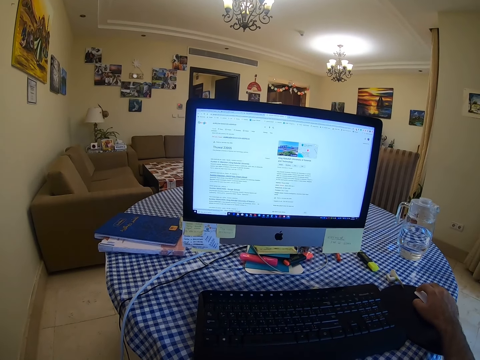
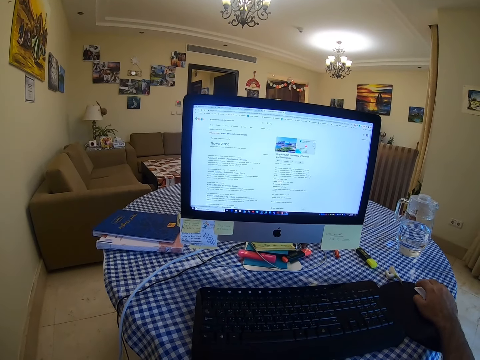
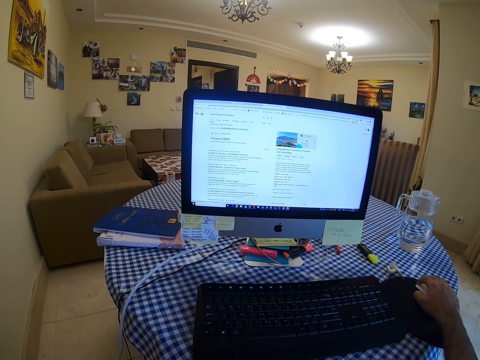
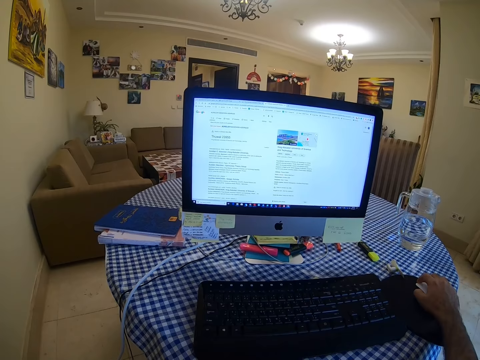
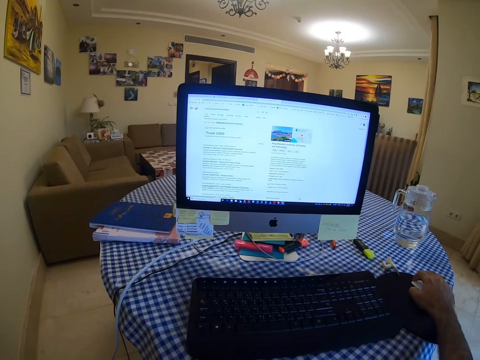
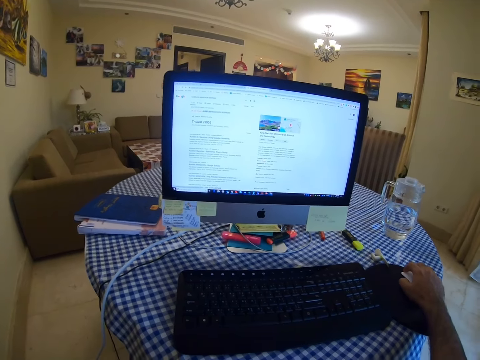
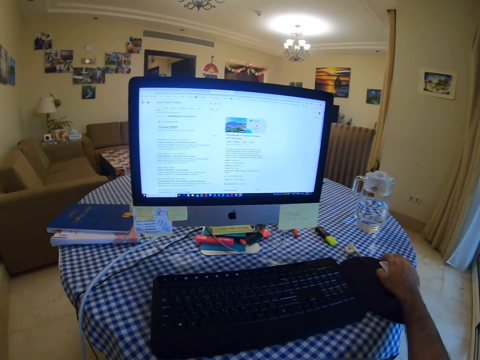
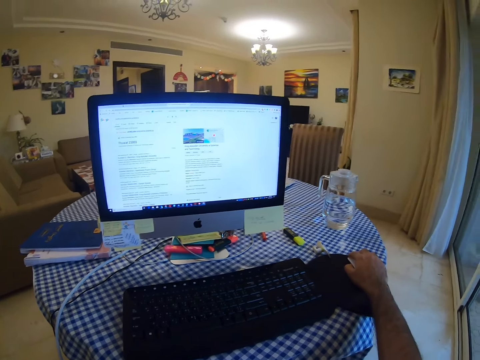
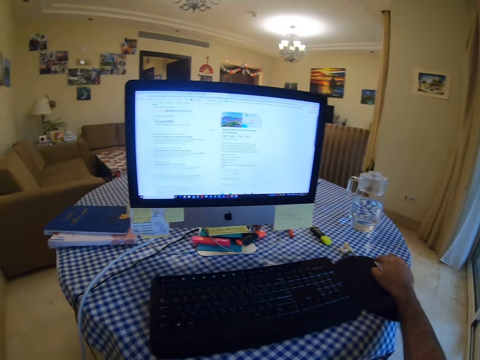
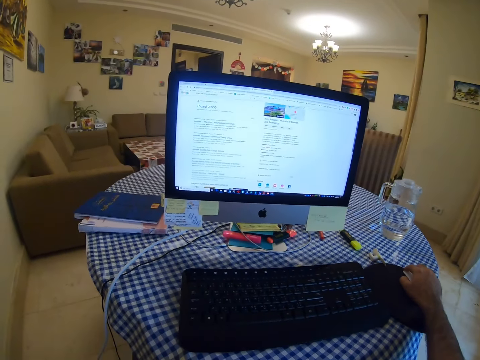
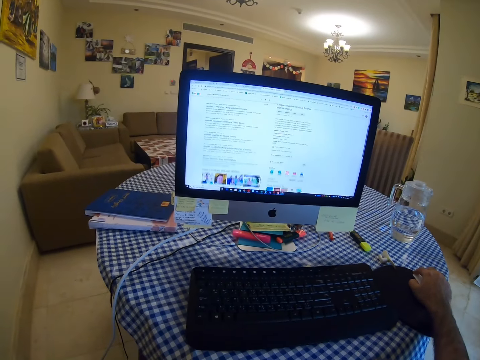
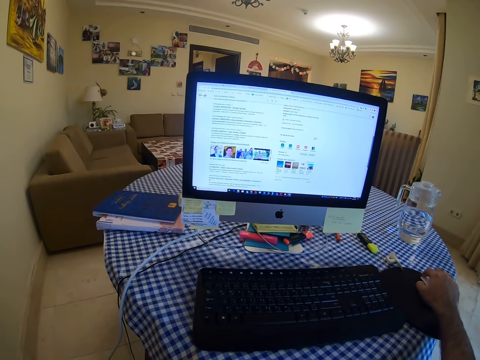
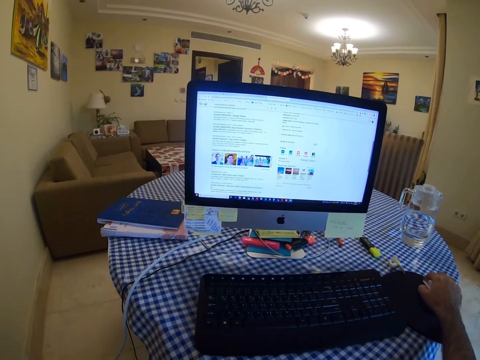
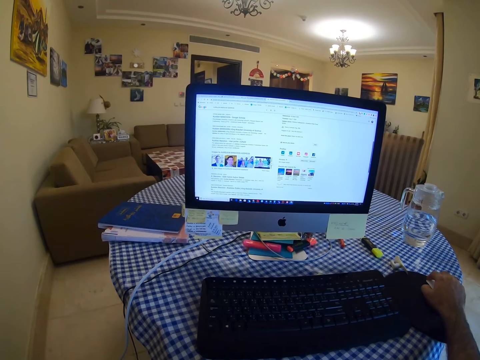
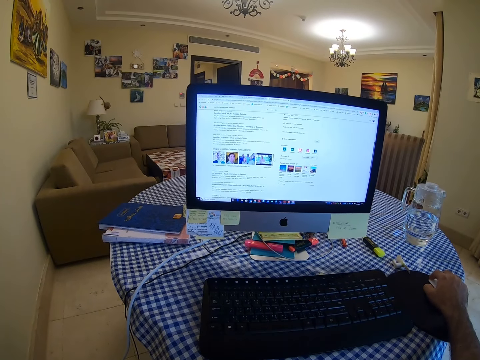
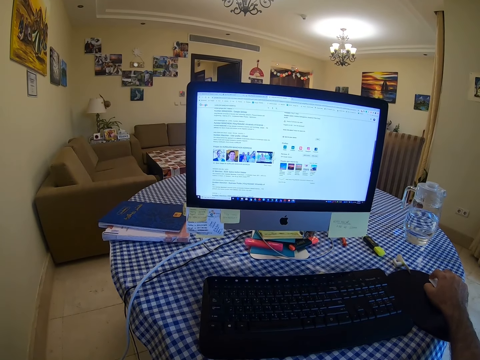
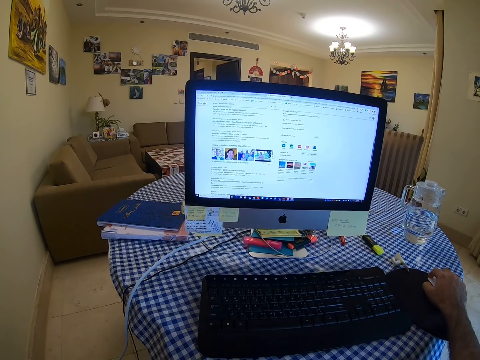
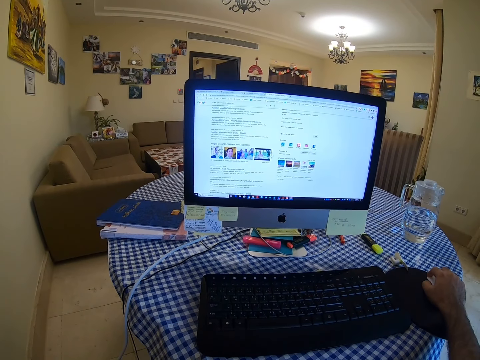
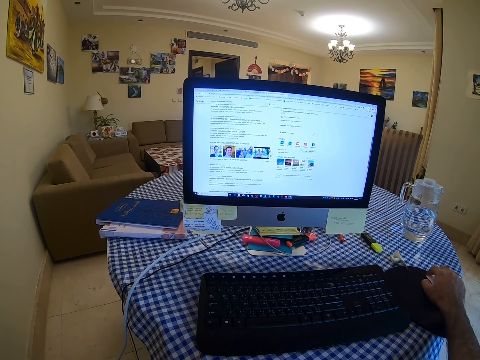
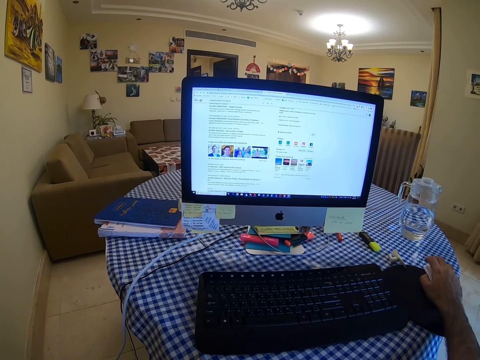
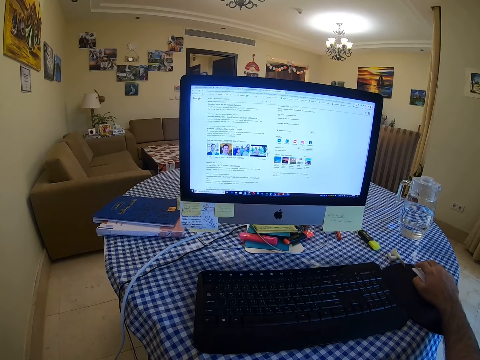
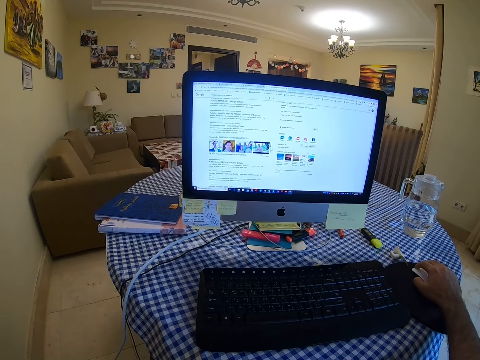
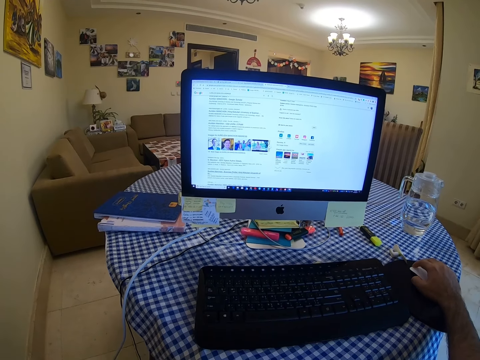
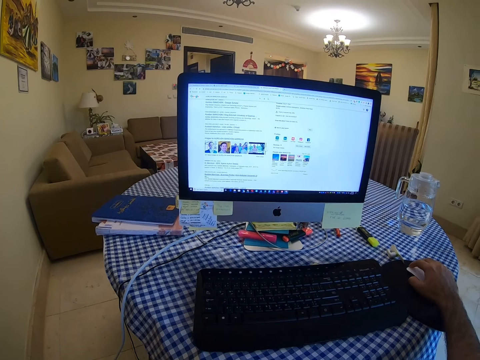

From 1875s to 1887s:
The camera wearer operates on the computer.

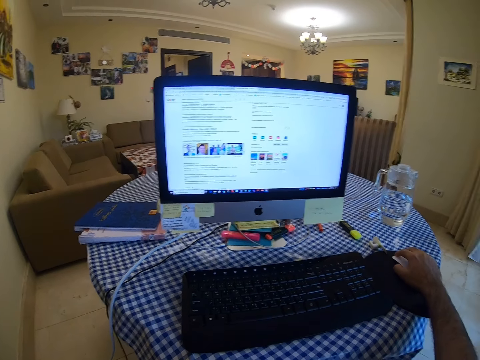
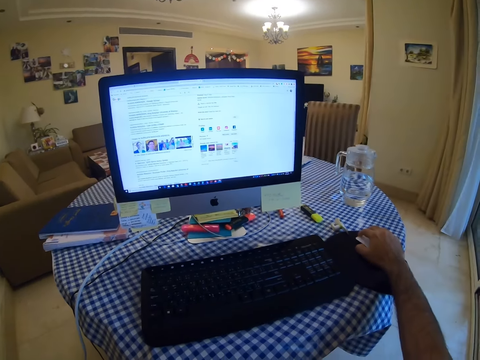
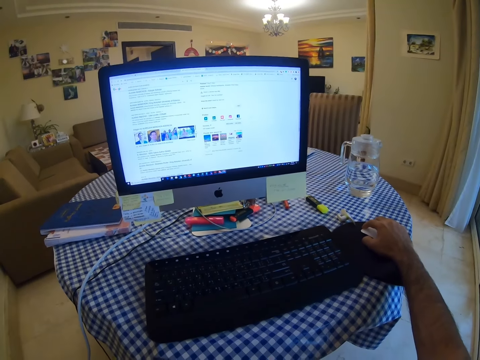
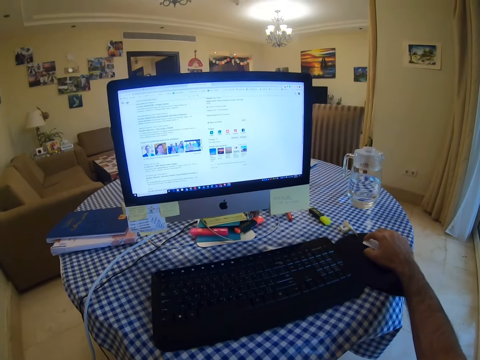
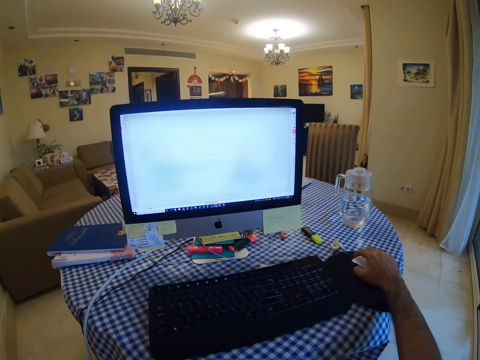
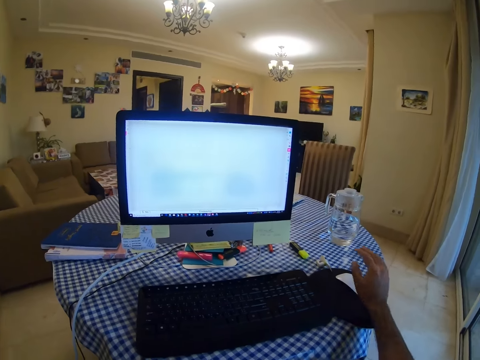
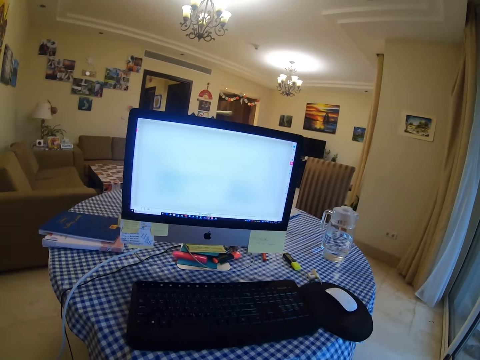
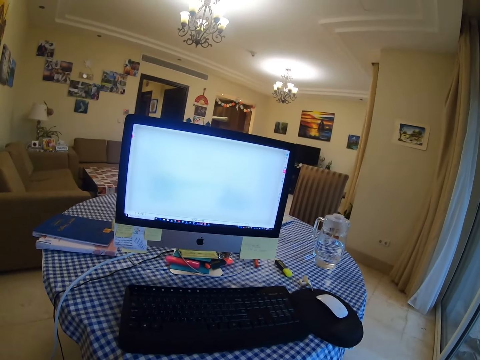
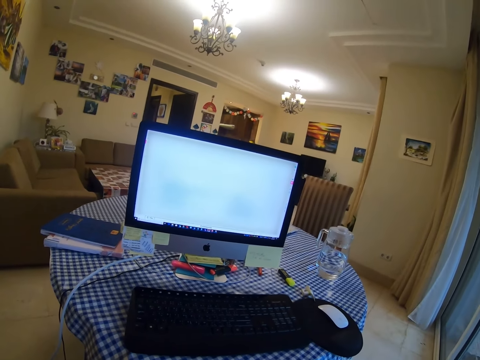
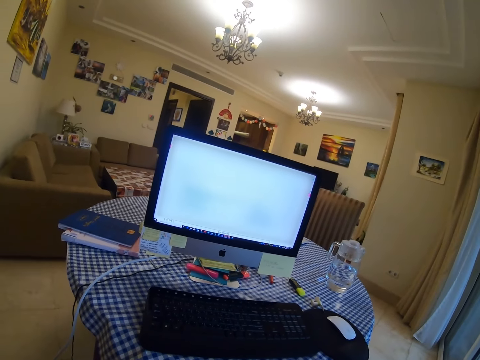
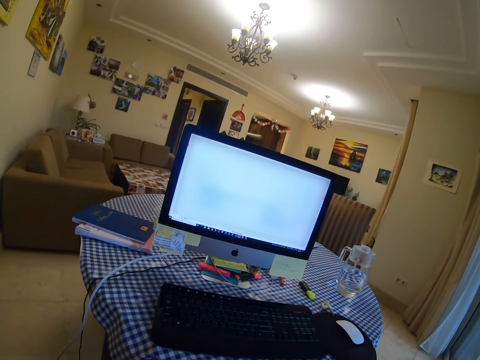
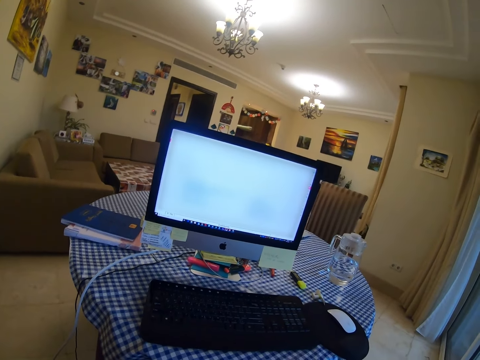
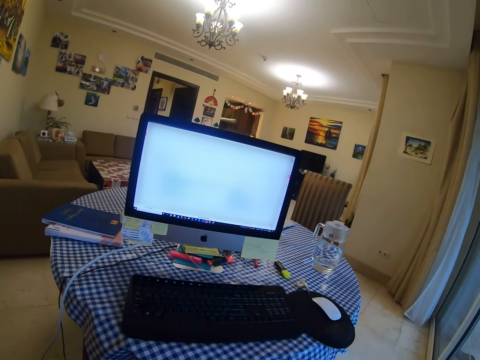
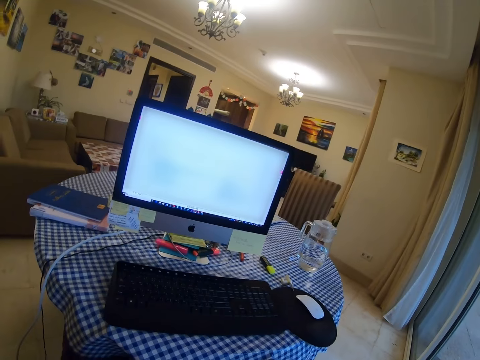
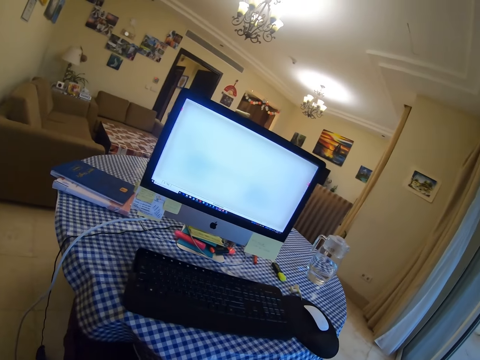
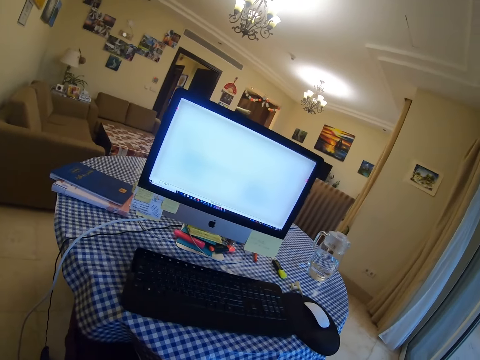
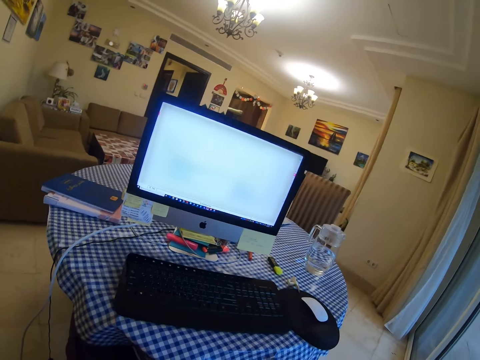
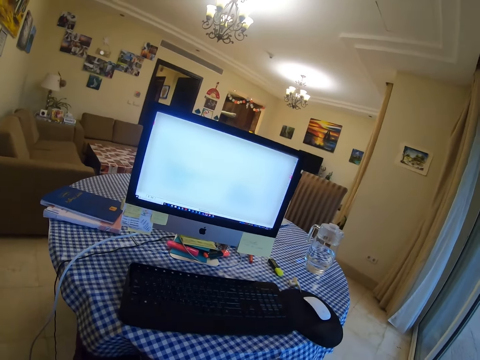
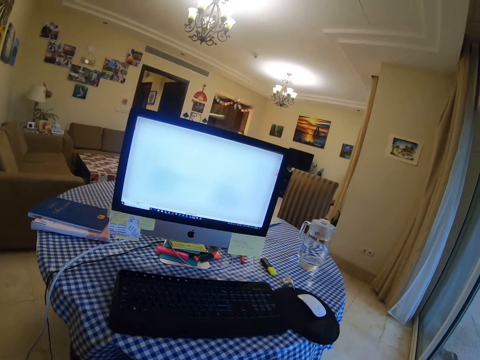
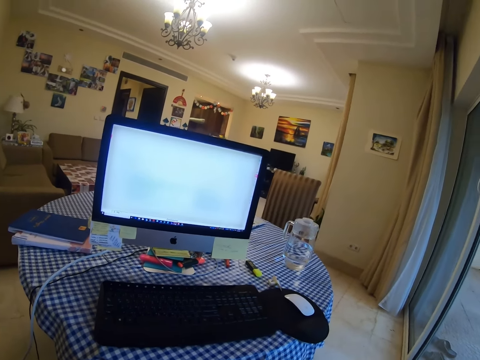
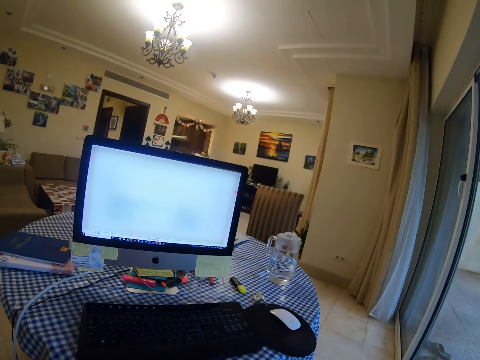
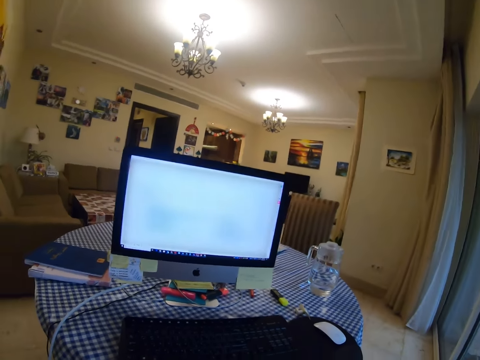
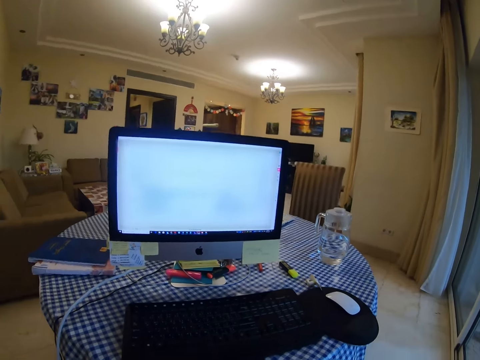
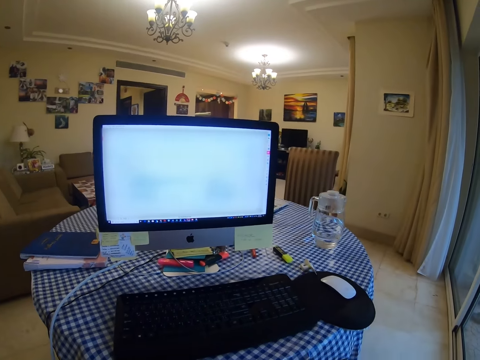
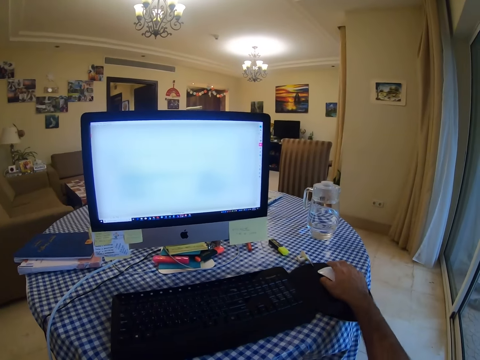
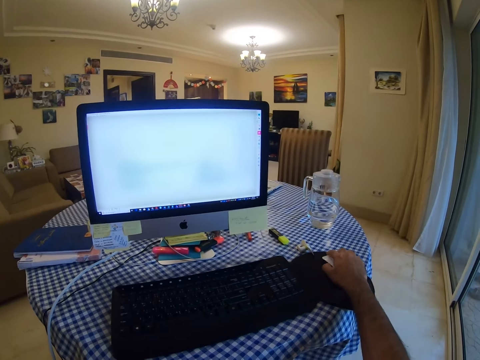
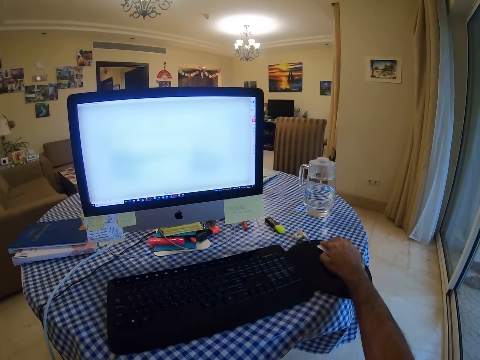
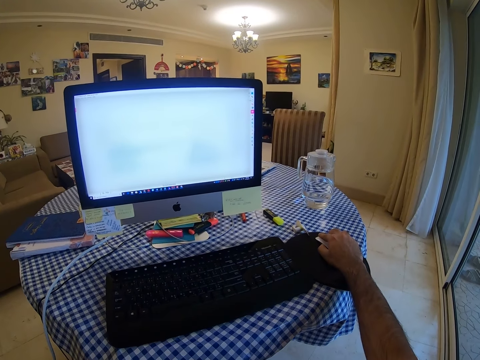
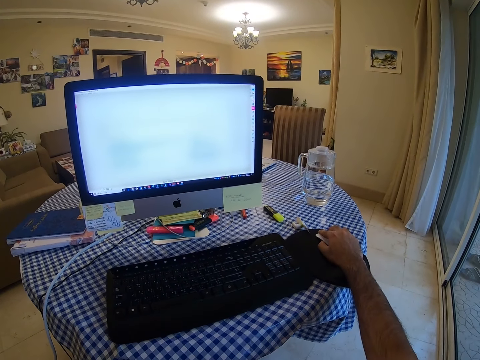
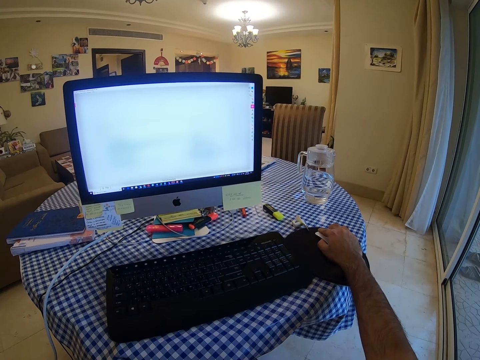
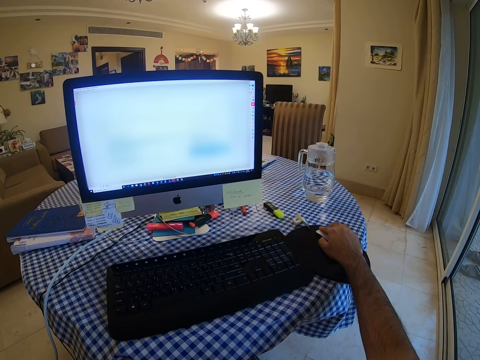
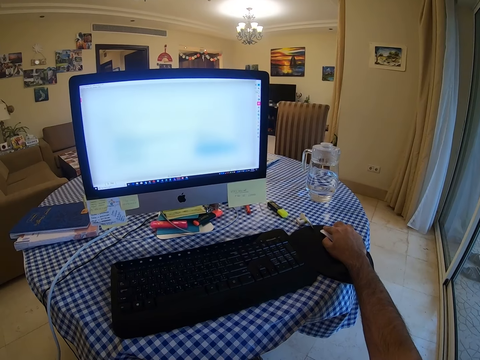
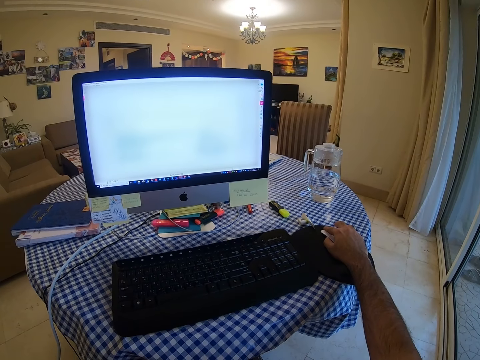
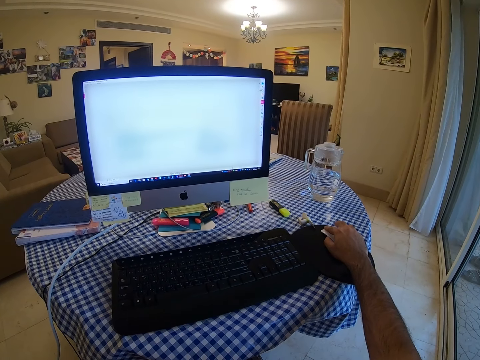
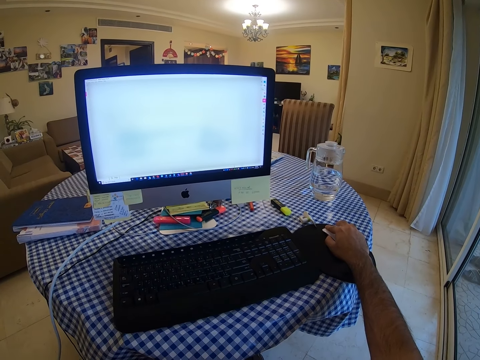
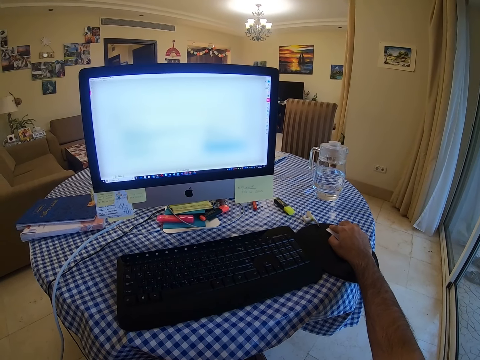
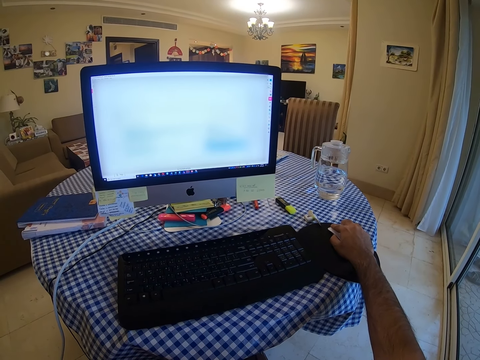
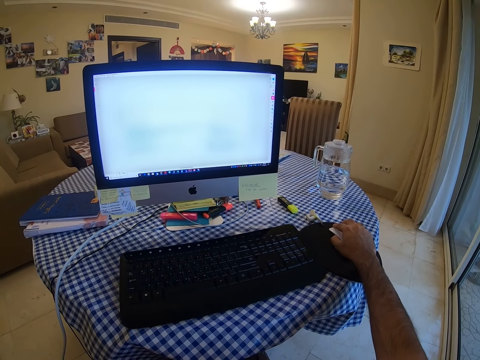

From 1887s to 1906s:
The camera wearer lets go of the mouse. They look at the screen. They hold the mouse and click on the mouse.
